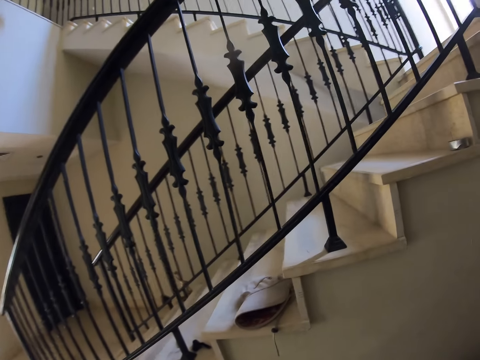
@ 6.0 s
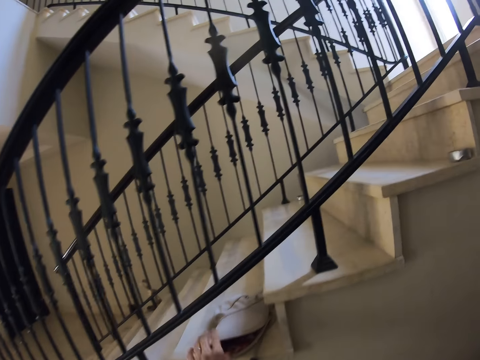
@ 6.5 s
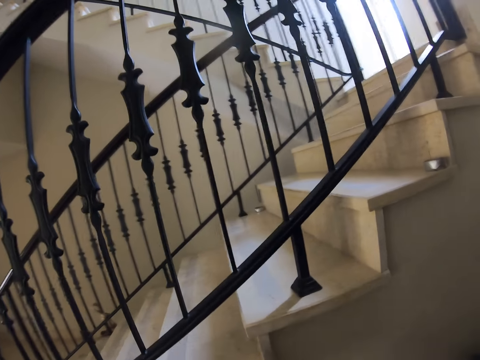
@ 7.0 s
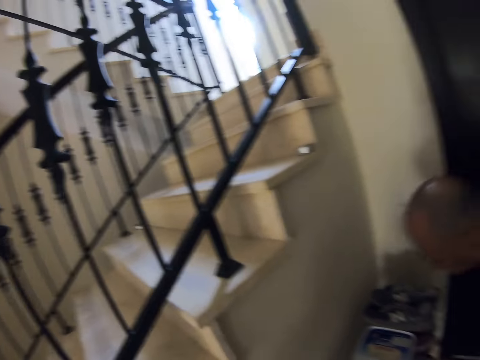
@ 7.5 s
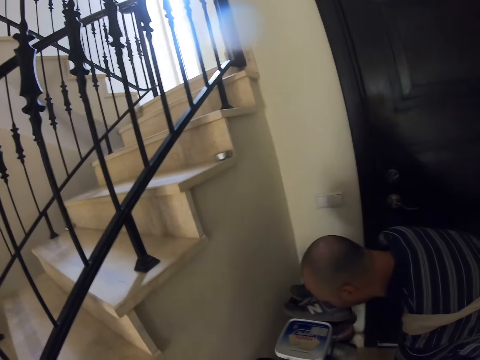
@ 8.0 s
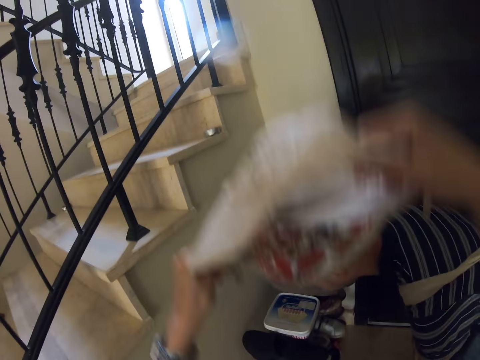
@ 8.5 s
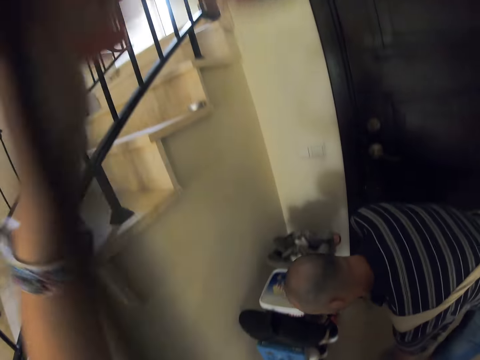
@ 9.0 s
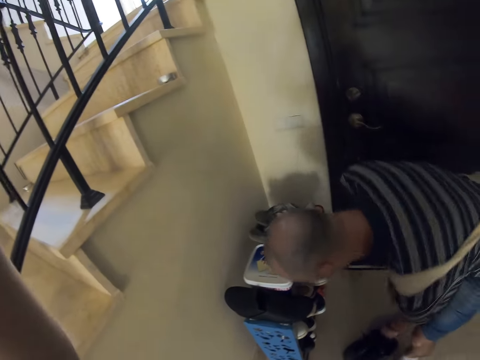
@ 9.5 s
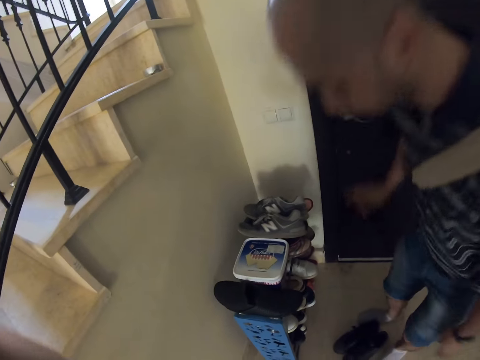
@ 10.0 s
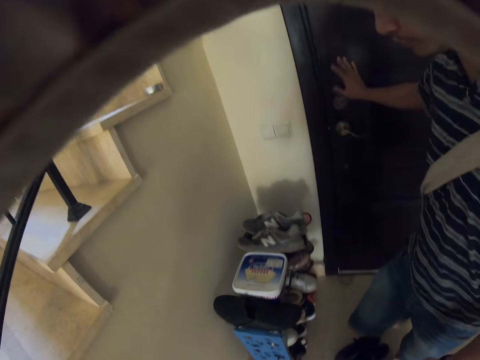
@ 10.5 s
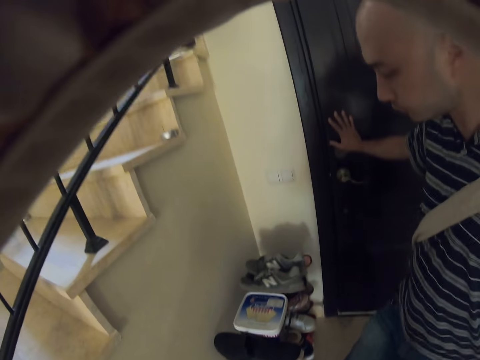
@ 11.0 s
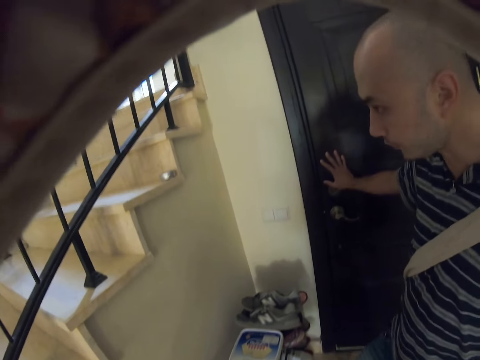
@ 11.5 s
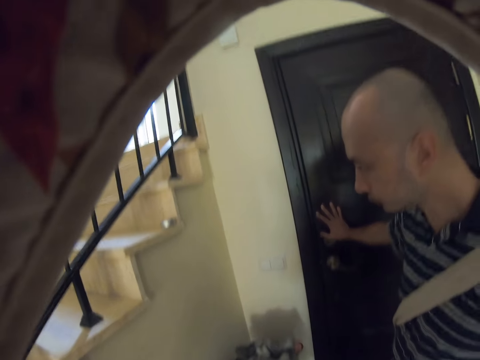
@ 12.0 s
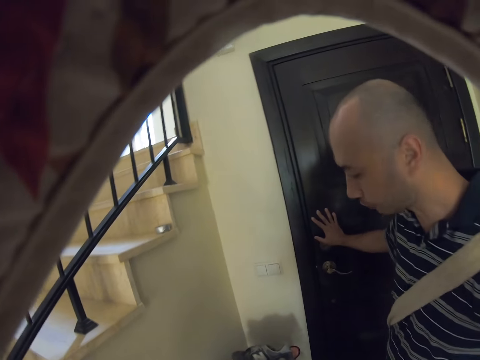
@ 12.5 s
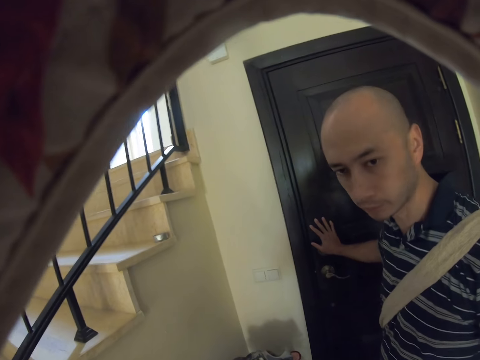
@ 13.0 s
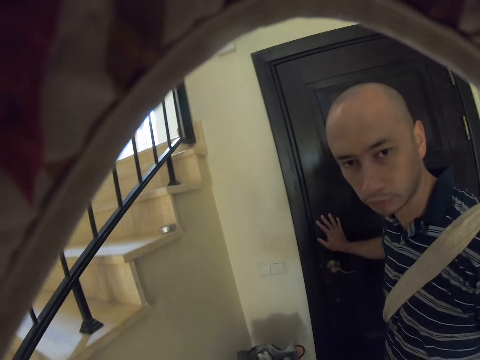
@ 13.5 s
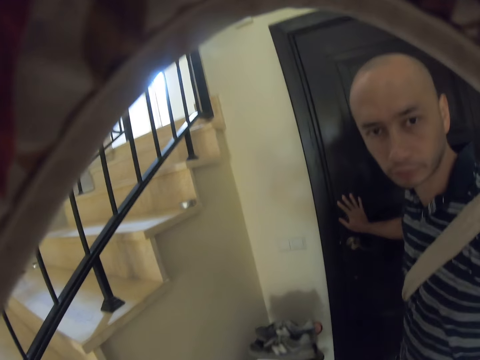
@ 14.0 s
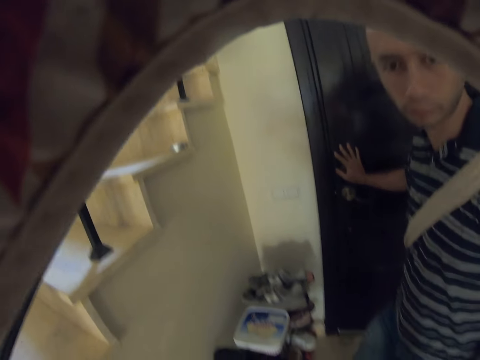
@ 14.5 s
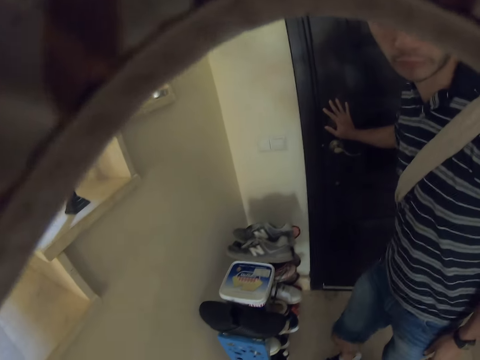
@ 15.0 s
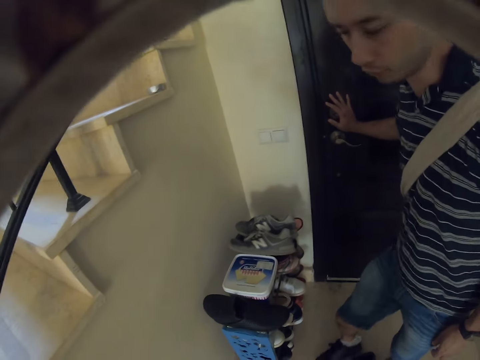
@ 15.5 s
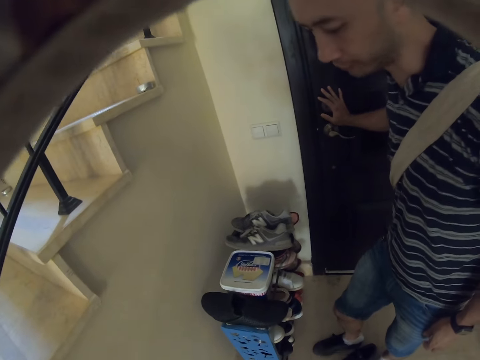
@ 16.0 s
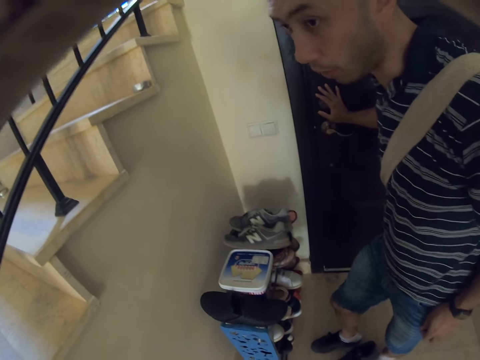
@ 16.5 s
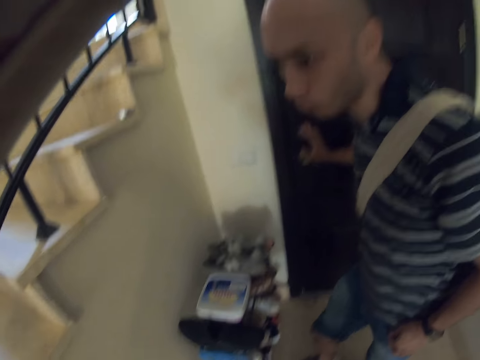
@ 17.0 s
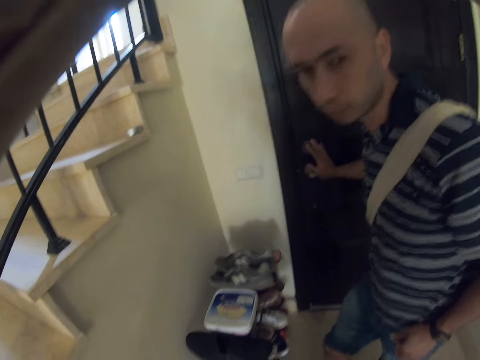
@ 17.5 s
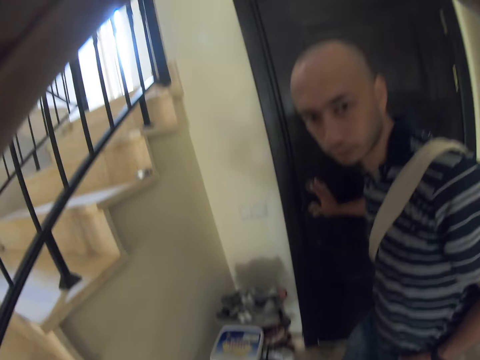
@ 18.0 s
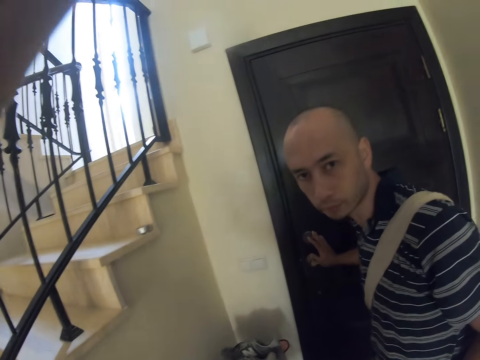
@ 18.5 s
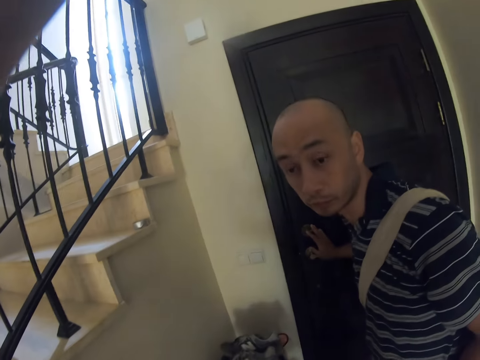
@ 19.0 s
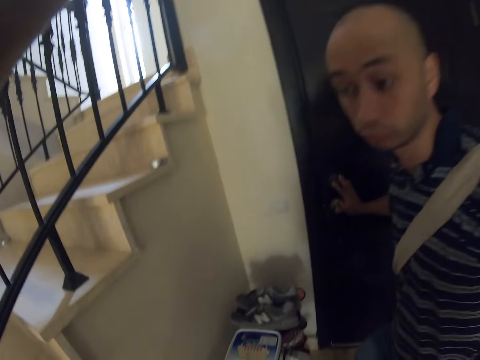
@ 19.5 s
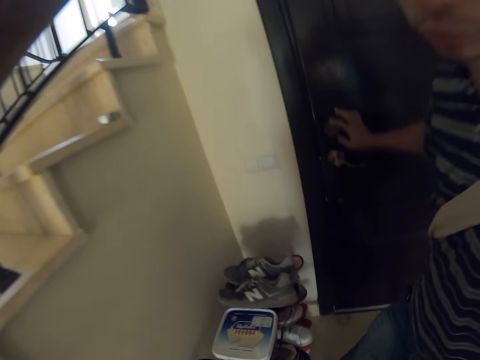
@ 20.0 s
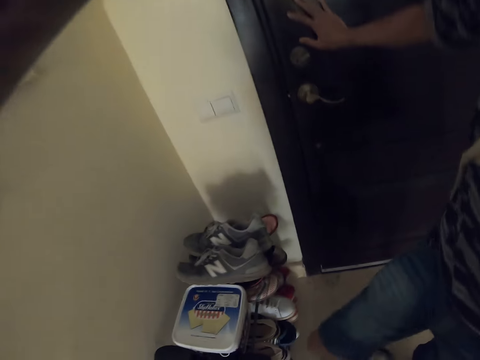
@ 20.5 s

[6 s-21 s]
The camera wearer picks up a cap with the left hand. A man looks down. The man bends over the shoe rack. The camera wearer wears a hat. The man holds on the door and lifts his right leg. The camera wearer converses with the man. The man wears shoes.

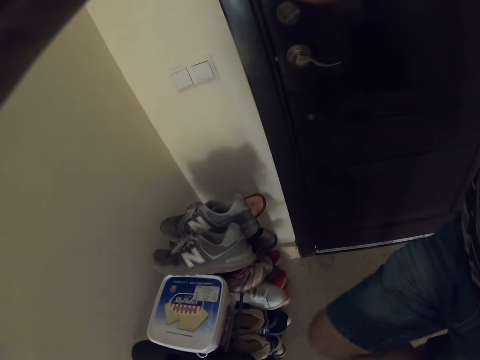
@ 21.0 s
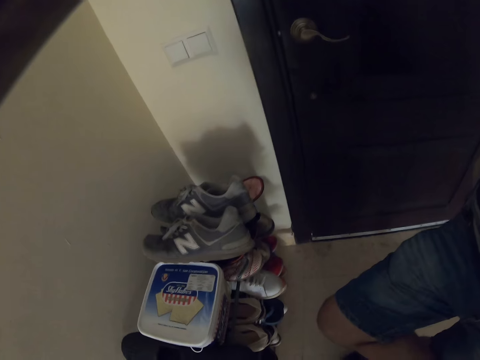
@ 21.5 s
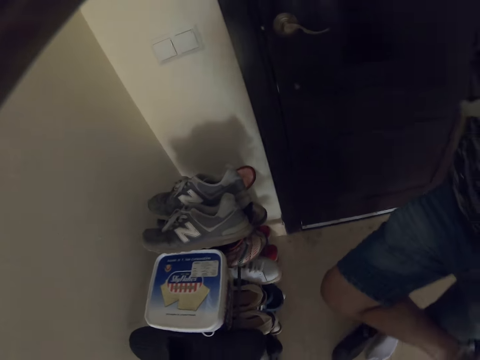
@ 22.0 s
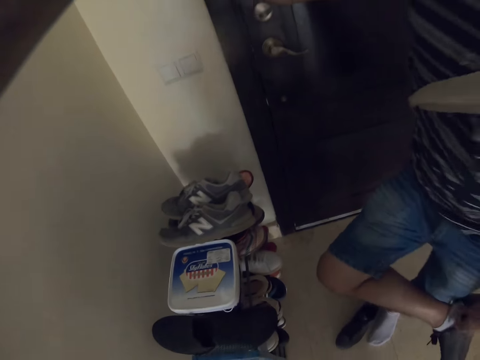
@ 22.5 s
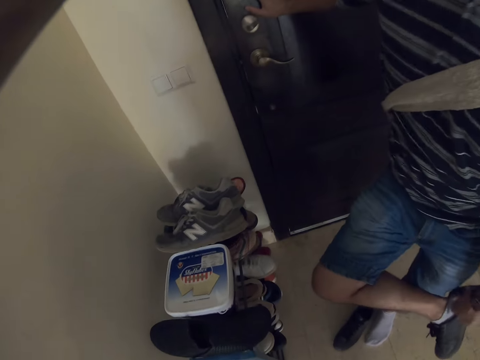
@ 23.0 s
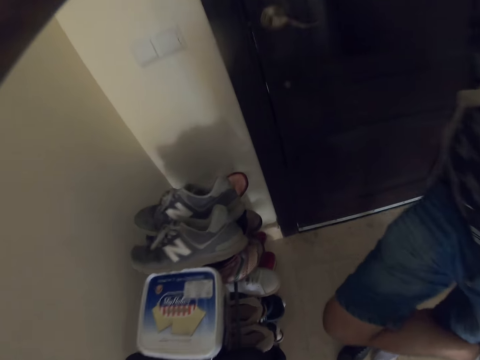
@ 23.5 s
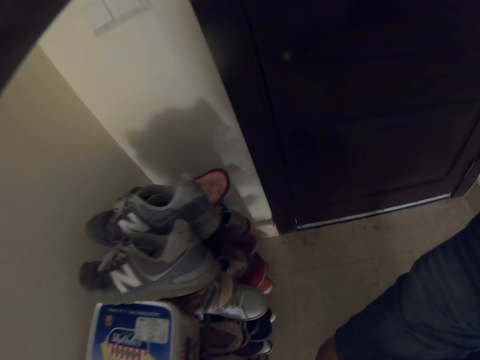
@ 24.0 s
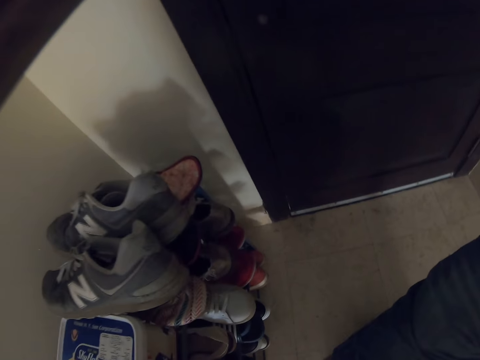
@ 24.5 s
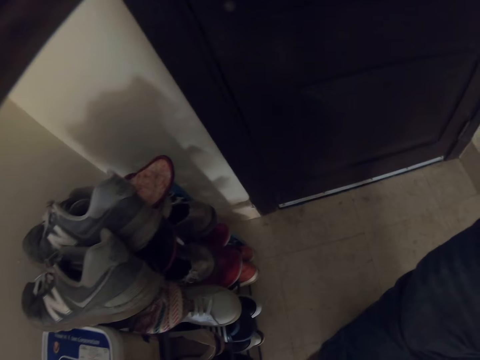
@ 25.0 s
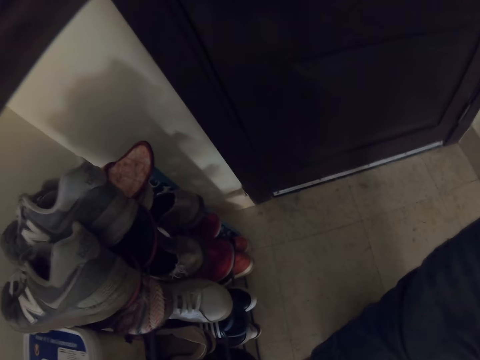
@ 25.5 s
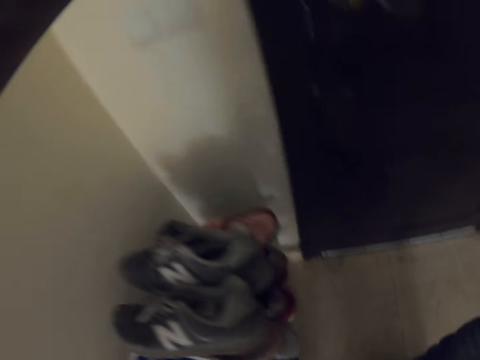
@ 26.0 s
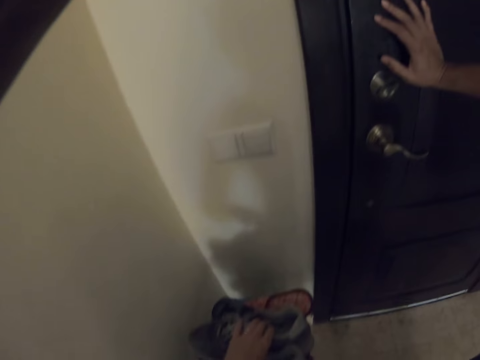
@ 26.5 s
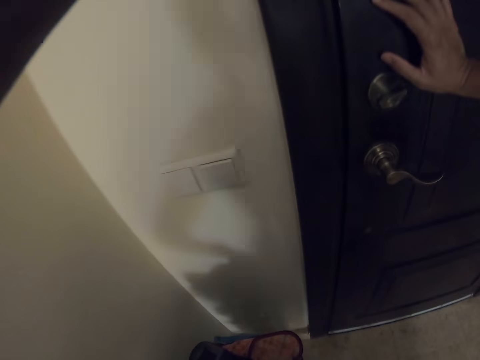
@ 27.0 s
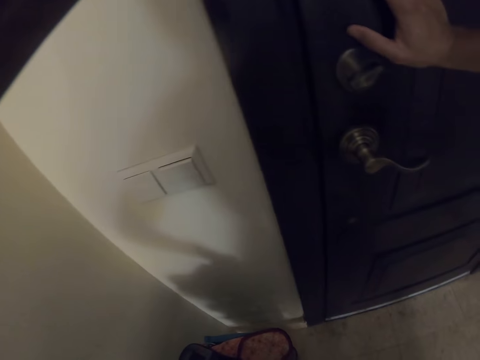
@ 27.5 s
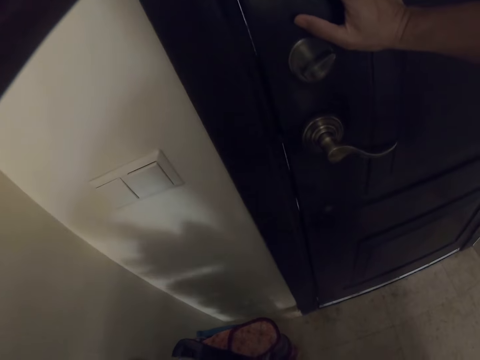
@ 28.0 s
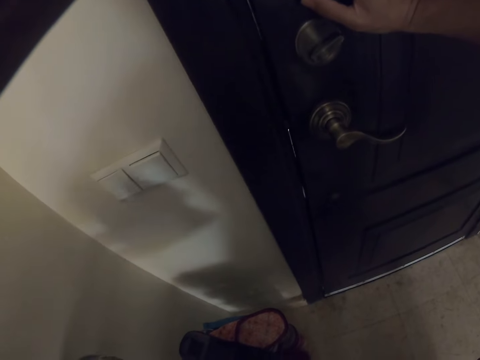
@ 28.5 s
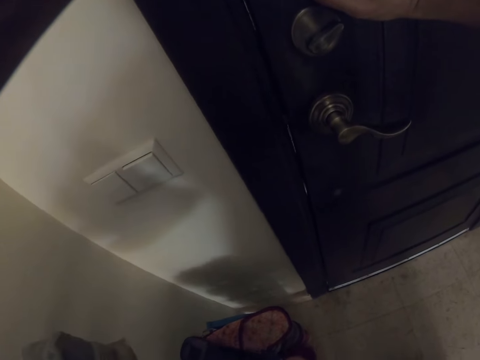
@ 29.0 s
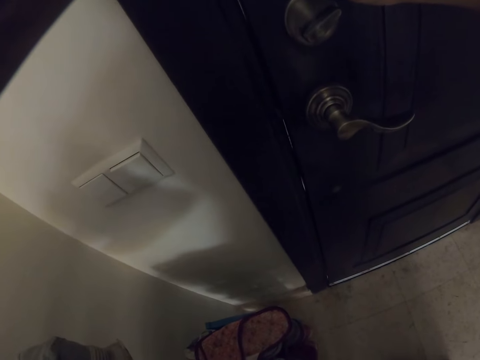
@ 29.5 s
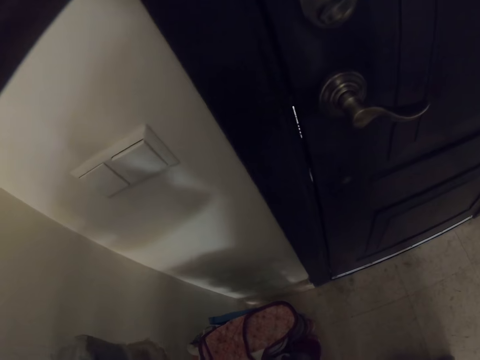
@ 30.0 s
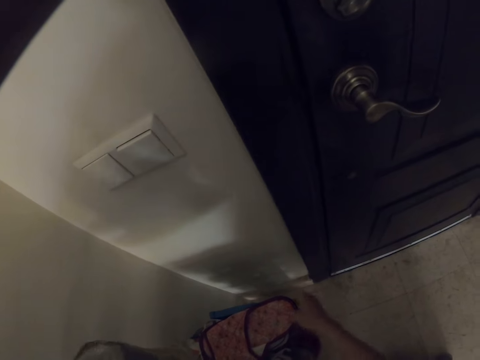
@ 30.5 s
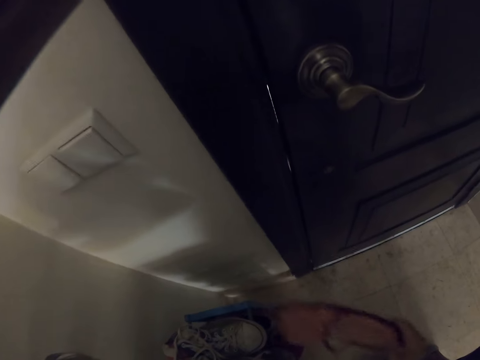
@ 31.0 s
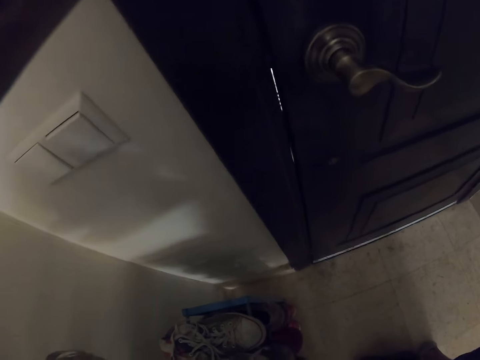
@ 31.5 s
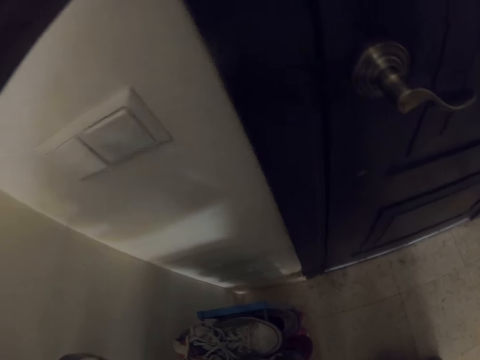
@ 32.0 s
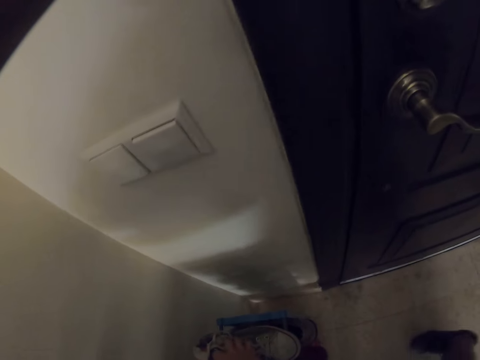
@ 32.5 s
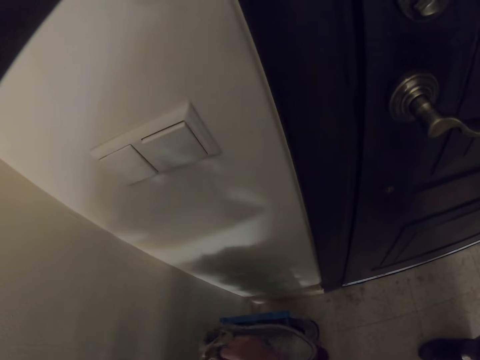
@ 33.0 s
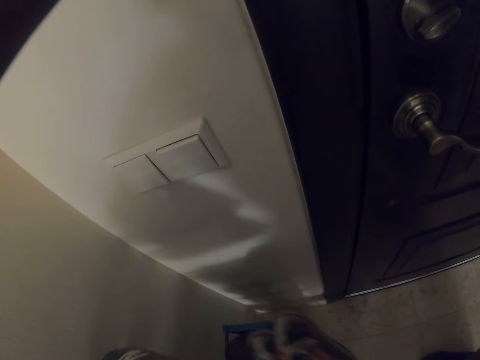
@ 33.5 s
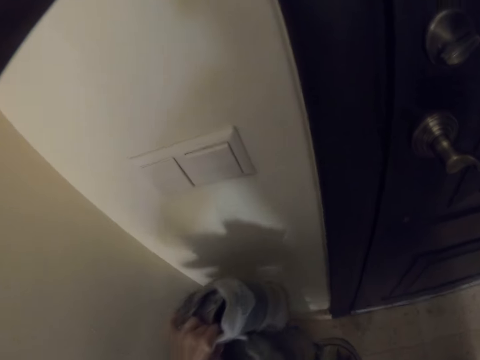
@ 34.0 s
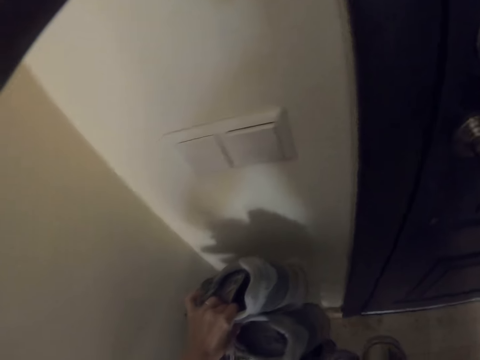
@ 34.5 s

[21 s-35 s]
A man puts on the right shoe. The camera wearer picks up shoes. They pick up a sandal from the rack.
